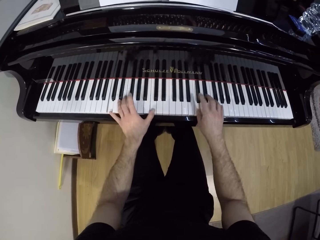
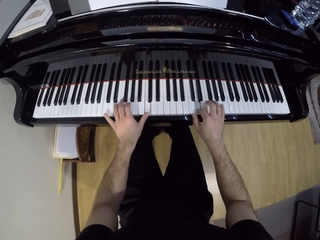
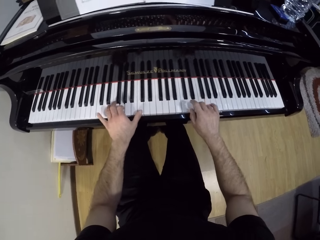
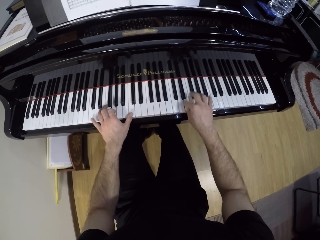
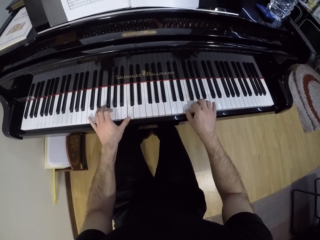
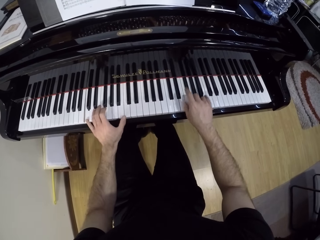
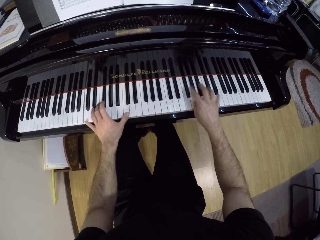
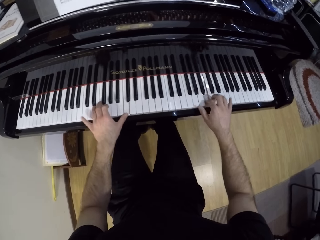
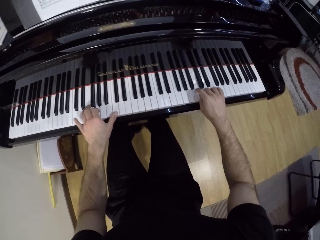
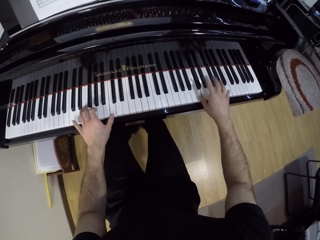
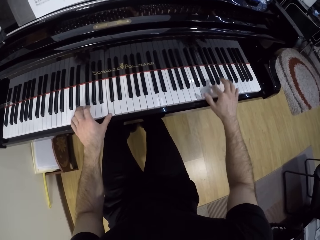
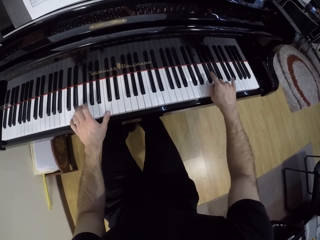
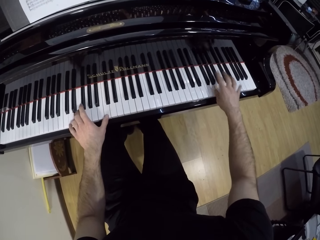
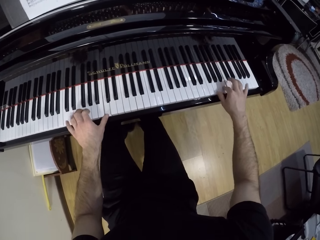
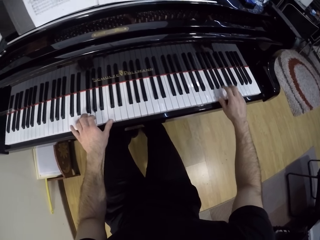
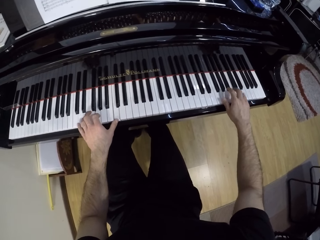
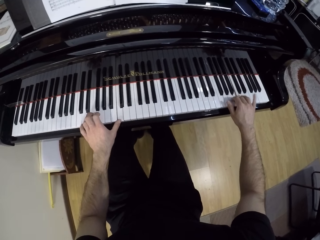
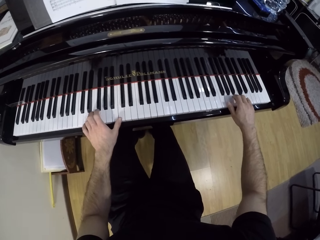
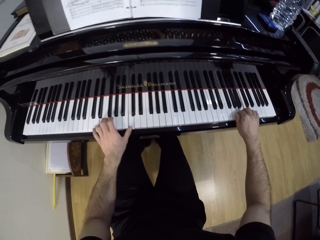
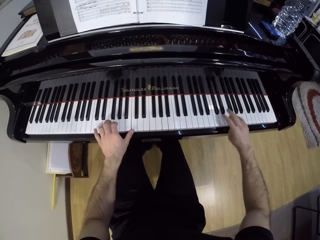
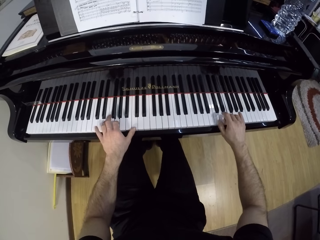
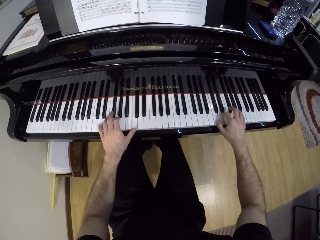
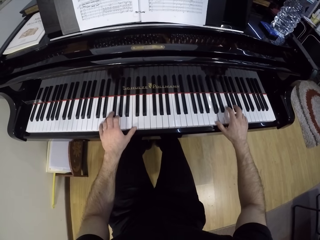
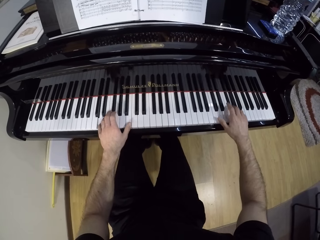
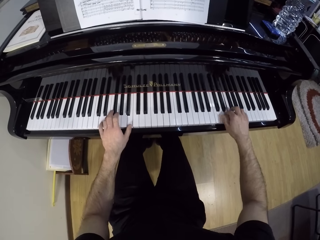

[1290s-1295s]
The camera wearer plays the grand piano with both hands.

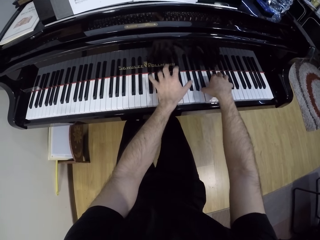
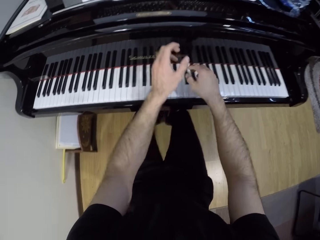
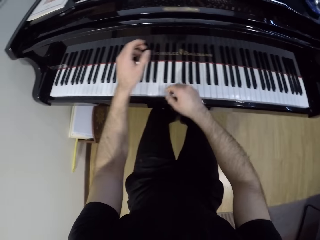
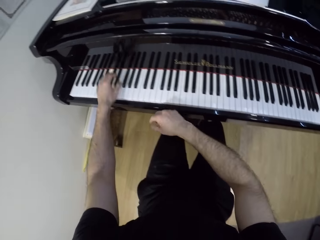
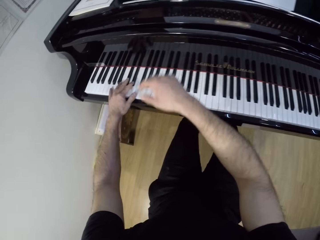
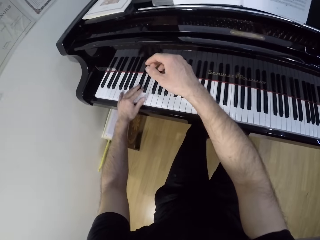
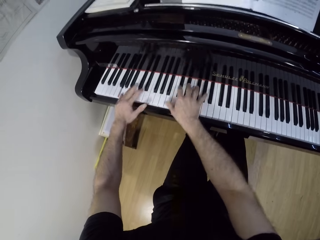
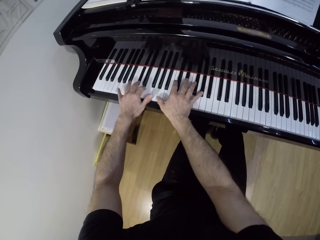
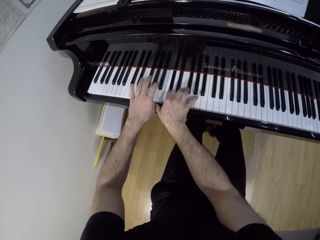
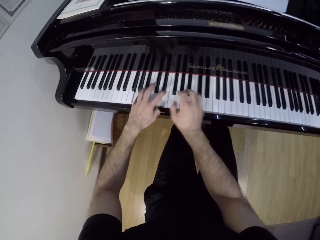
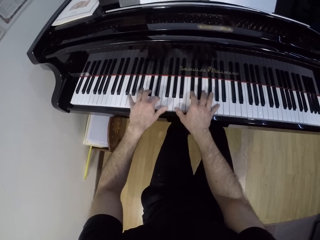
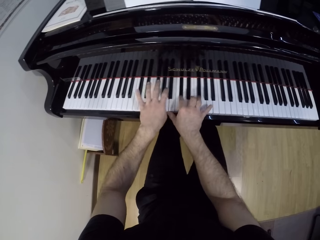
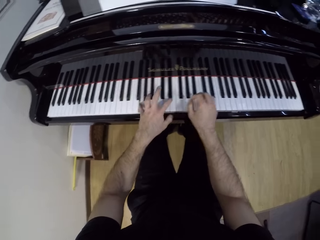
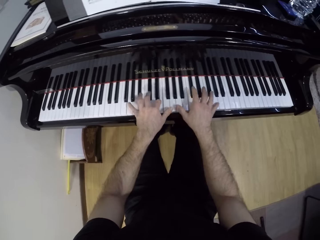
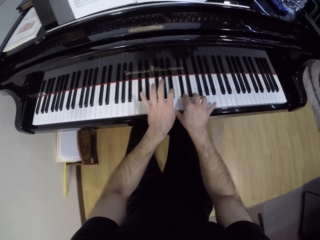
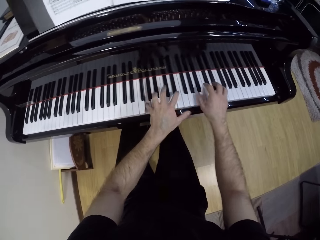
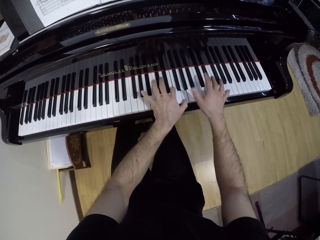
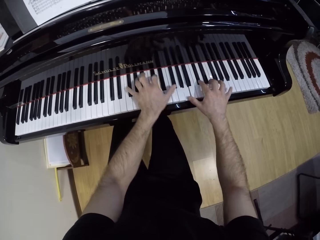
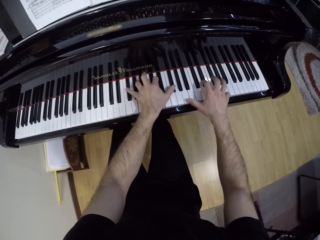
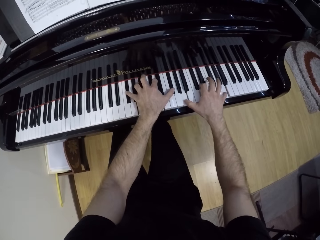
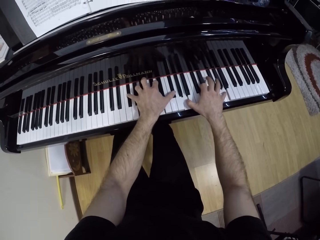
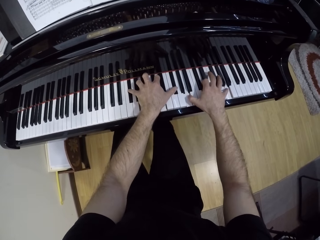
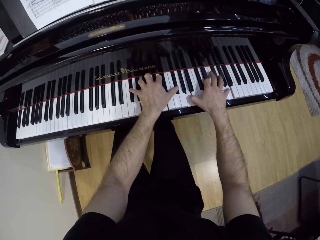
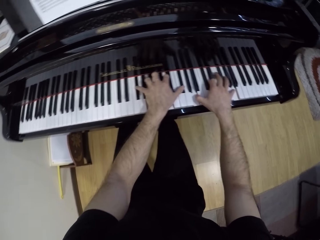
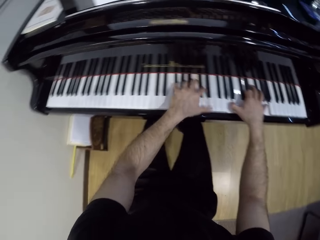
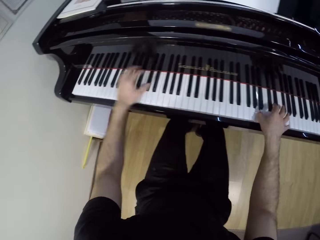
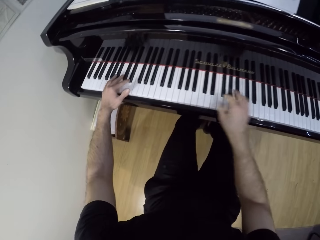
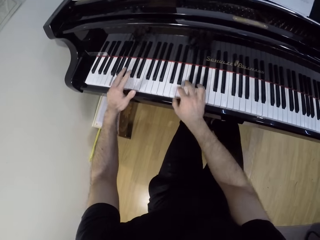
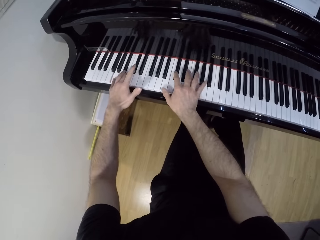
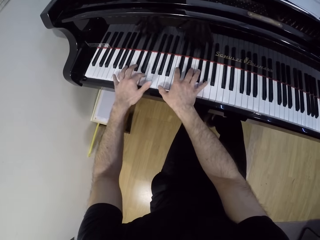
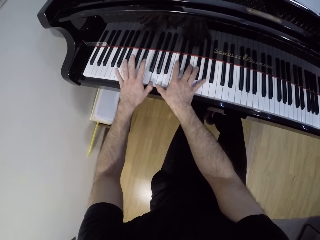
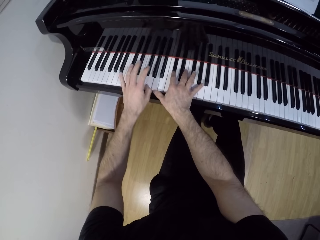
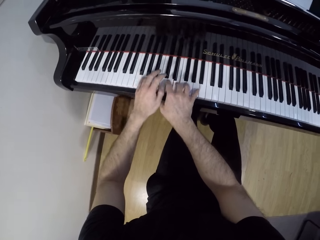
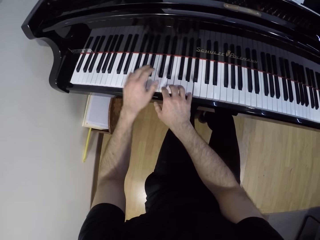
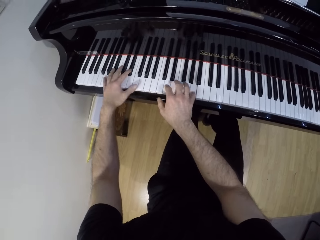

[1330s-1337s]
The camera wearer plays the grand piano with both hands.

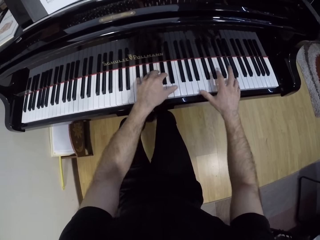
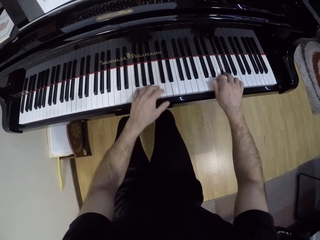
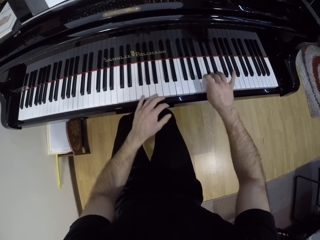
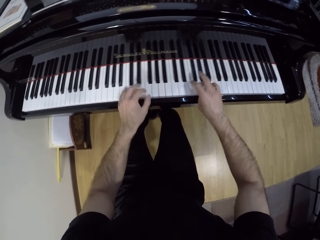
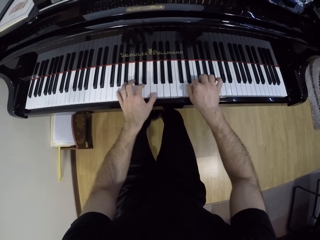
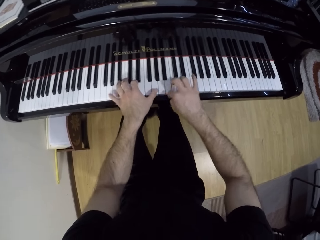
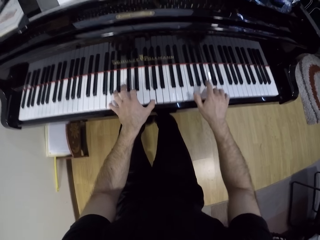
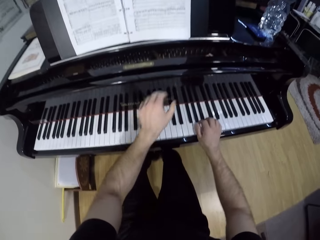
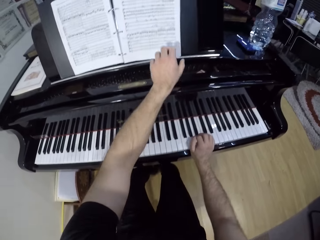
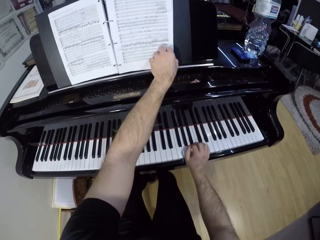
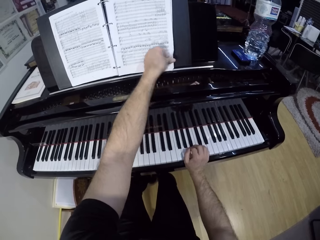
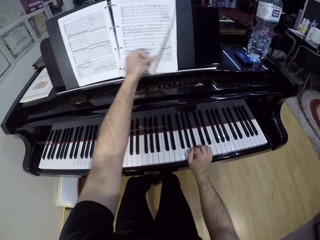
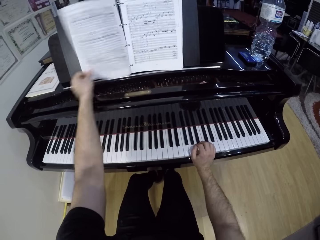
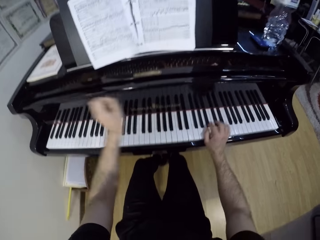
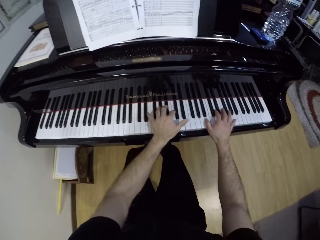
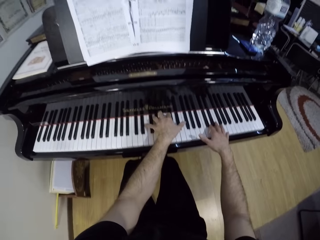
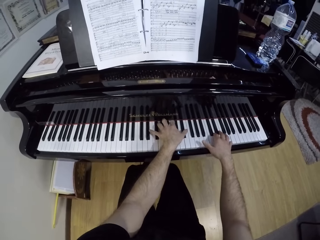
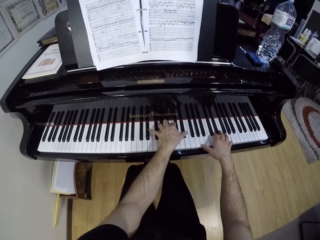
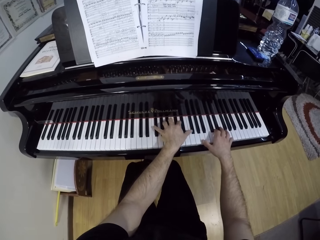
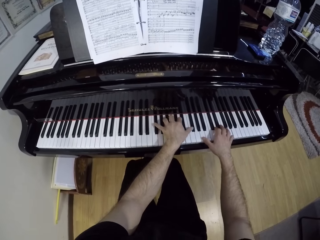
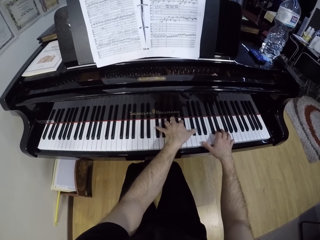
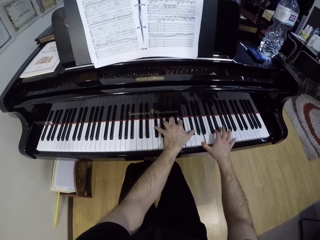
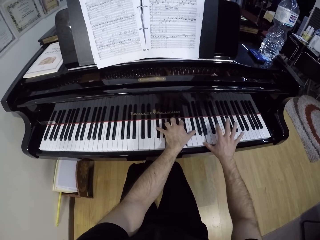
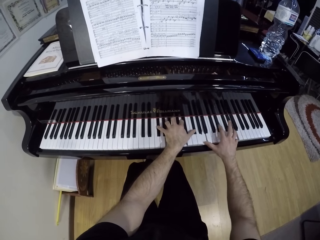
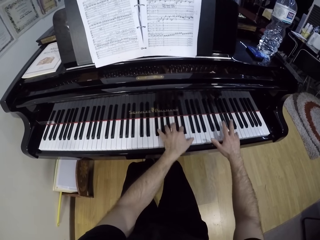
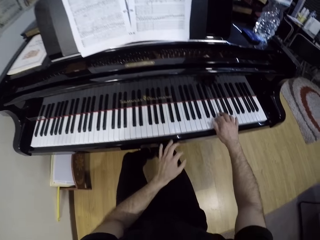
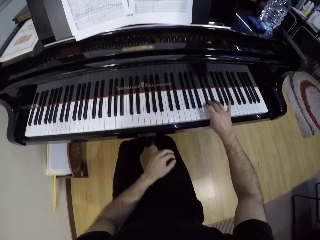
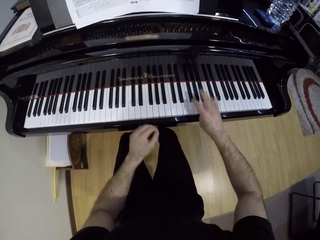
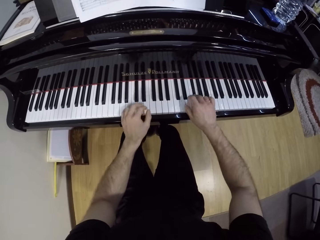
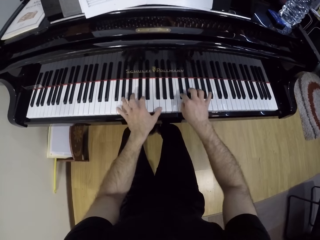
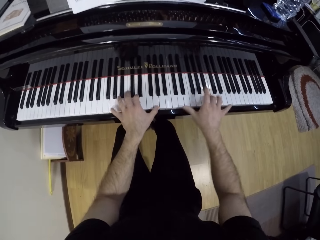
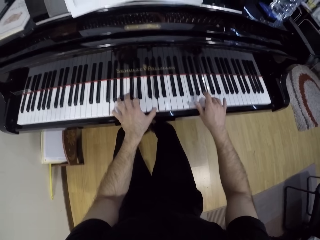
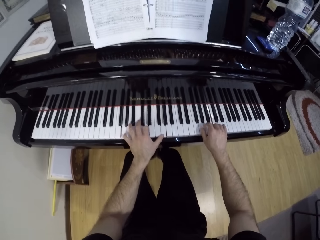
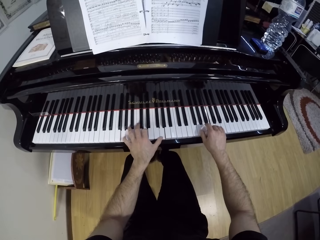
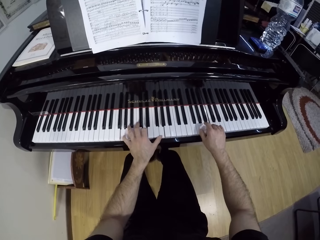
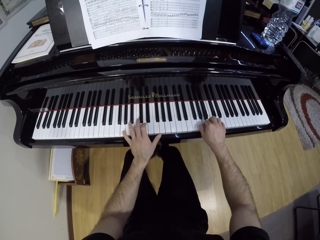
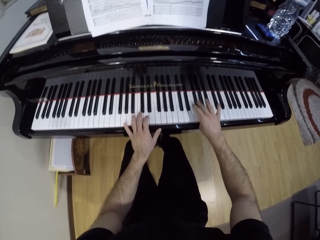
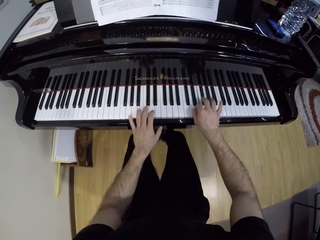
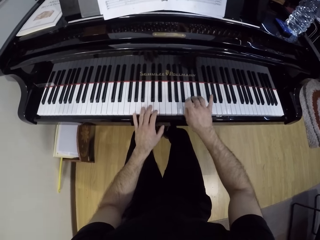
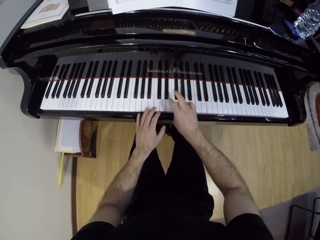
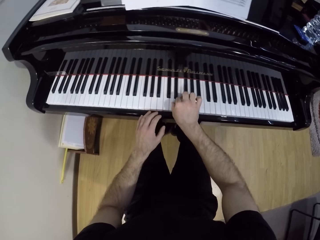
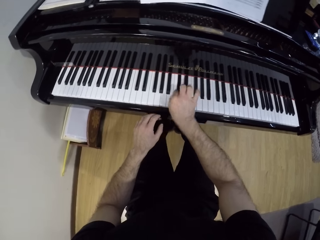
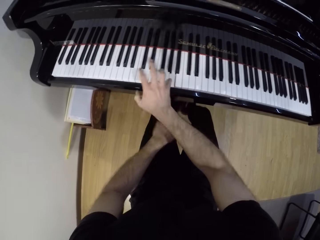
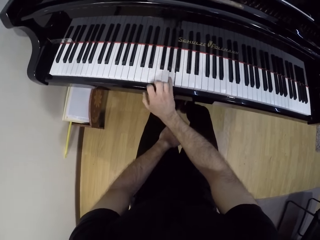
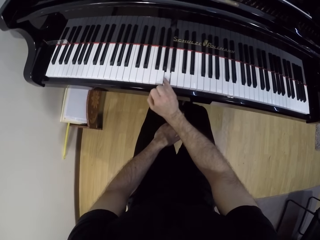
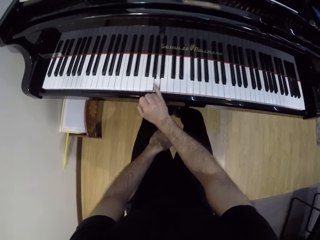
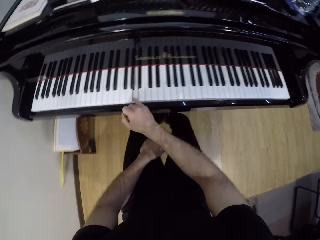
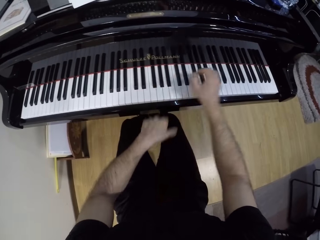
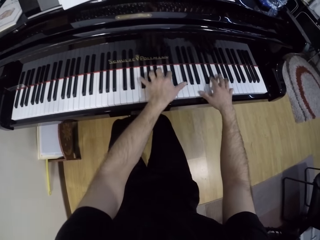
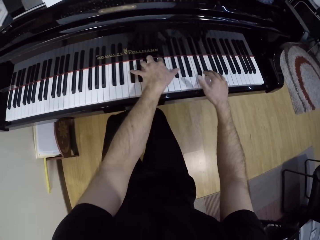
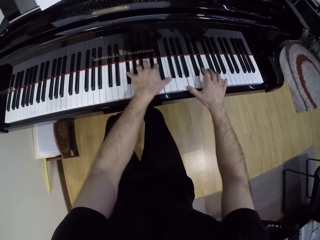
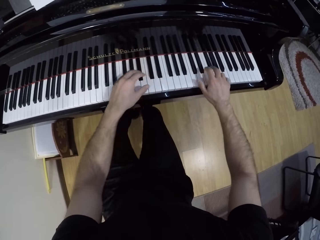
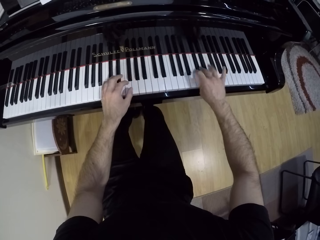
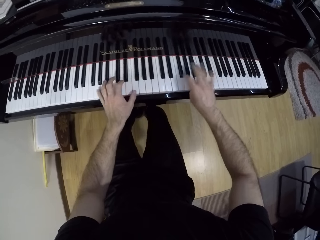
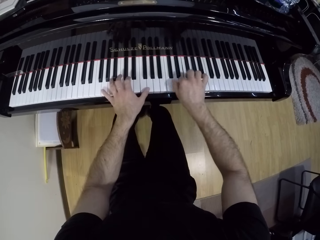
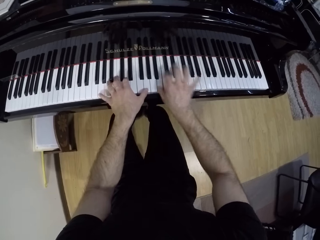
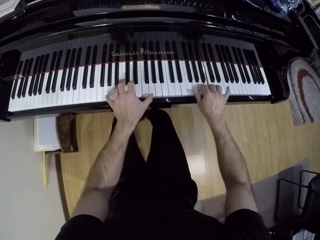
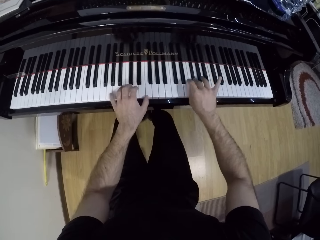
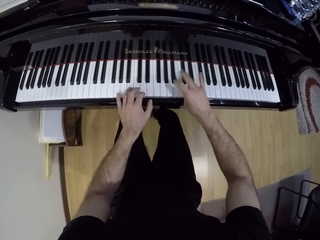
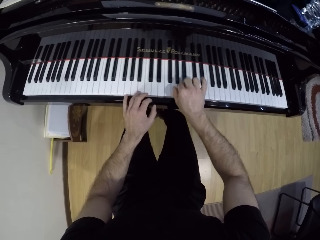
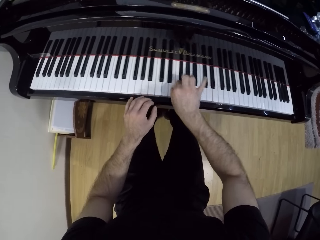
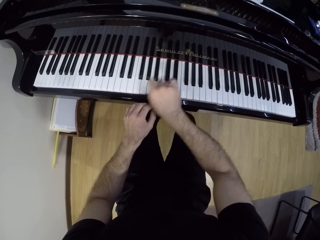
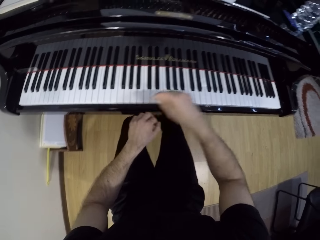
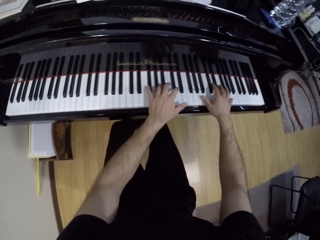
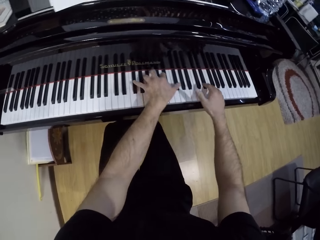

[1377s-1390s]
The camera wearer flips a music sheet with his left hand. He plays the piano with both hands.
